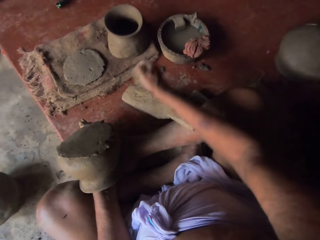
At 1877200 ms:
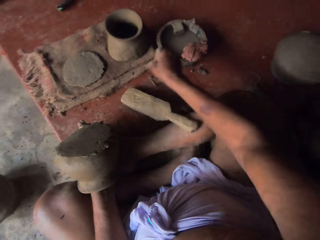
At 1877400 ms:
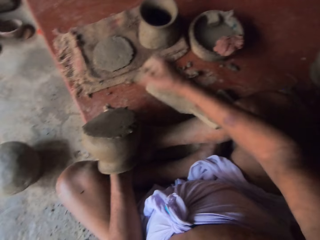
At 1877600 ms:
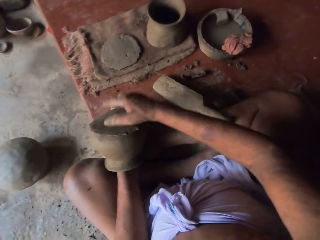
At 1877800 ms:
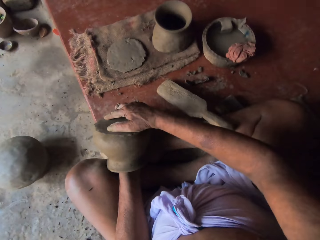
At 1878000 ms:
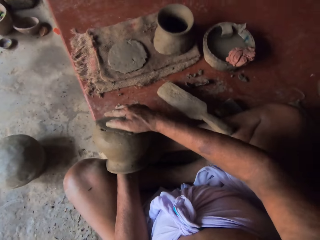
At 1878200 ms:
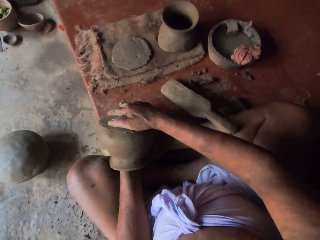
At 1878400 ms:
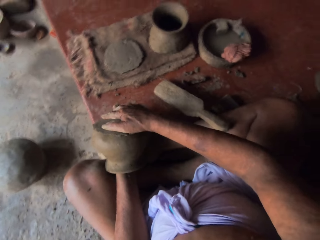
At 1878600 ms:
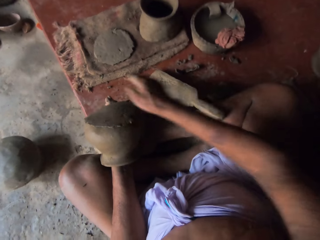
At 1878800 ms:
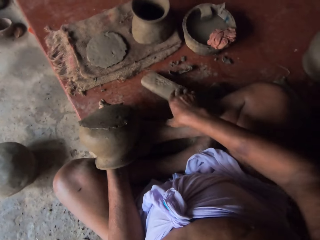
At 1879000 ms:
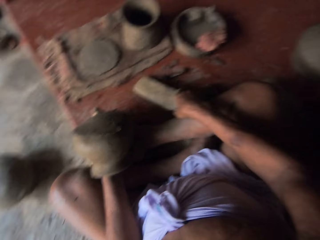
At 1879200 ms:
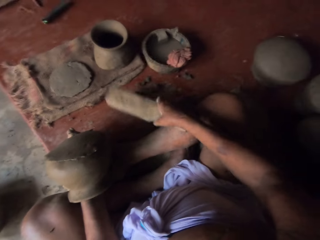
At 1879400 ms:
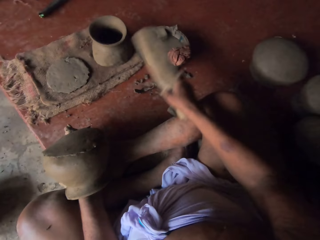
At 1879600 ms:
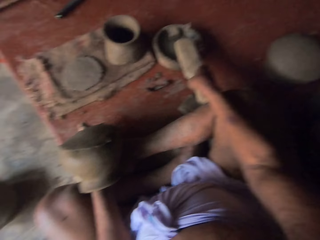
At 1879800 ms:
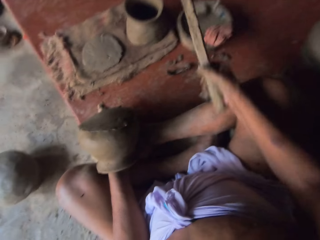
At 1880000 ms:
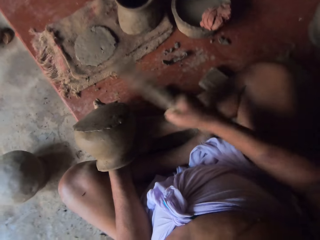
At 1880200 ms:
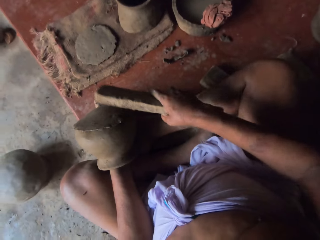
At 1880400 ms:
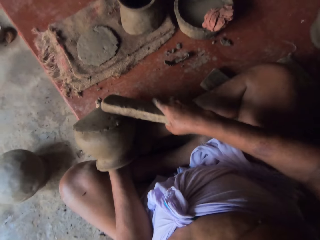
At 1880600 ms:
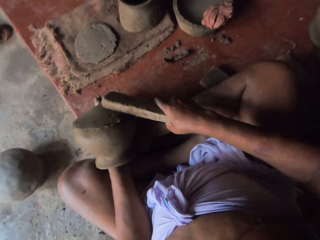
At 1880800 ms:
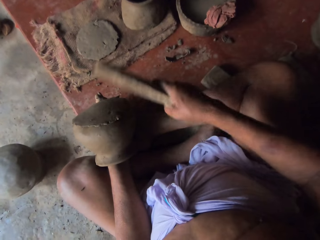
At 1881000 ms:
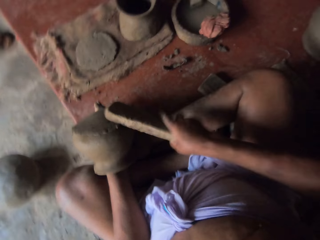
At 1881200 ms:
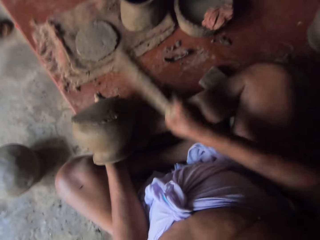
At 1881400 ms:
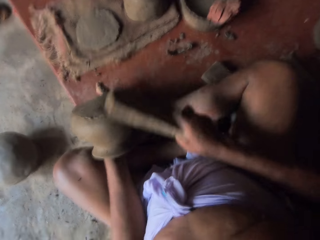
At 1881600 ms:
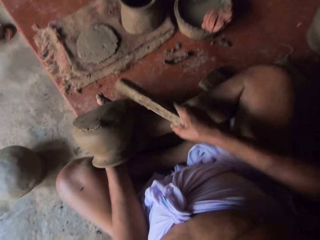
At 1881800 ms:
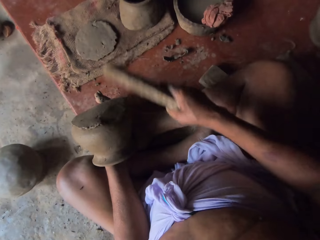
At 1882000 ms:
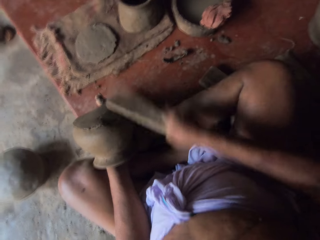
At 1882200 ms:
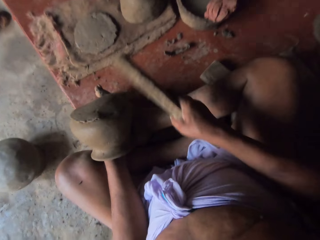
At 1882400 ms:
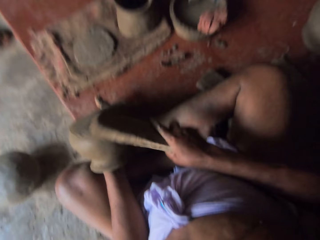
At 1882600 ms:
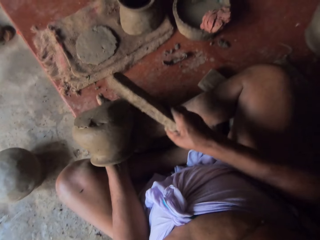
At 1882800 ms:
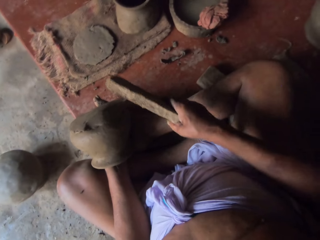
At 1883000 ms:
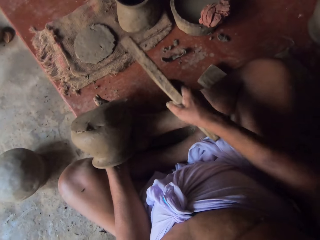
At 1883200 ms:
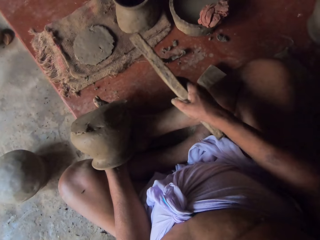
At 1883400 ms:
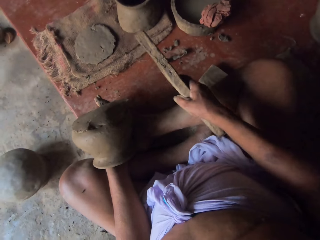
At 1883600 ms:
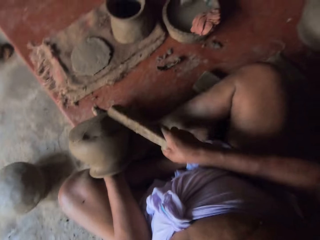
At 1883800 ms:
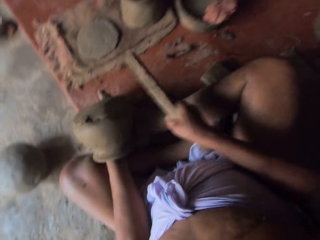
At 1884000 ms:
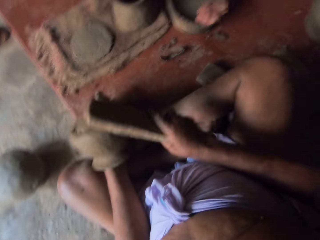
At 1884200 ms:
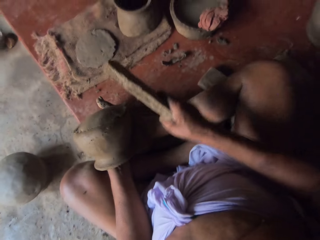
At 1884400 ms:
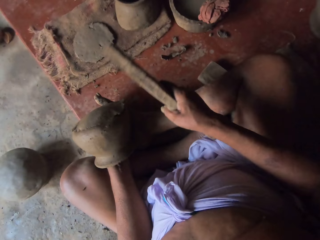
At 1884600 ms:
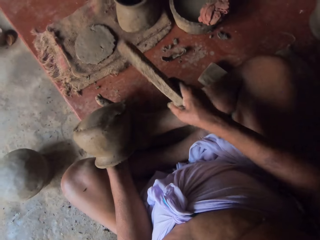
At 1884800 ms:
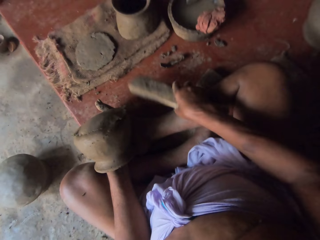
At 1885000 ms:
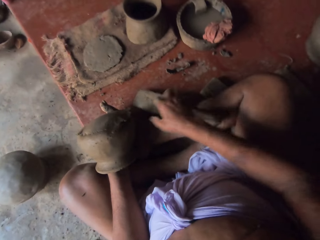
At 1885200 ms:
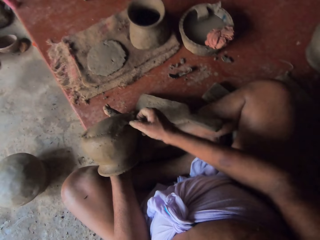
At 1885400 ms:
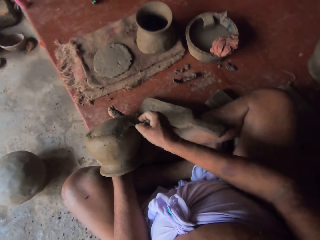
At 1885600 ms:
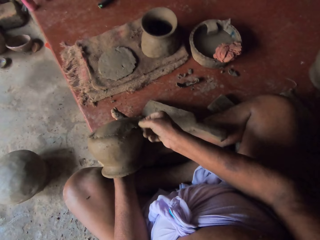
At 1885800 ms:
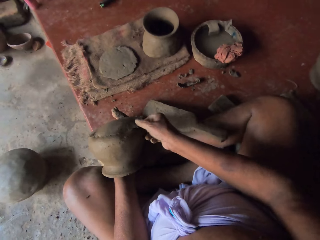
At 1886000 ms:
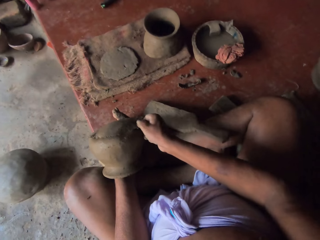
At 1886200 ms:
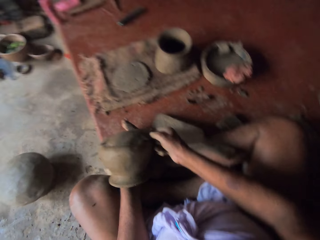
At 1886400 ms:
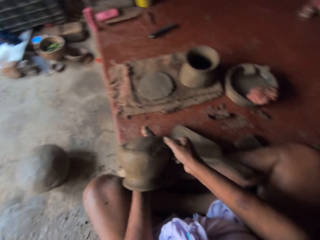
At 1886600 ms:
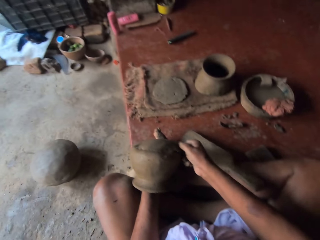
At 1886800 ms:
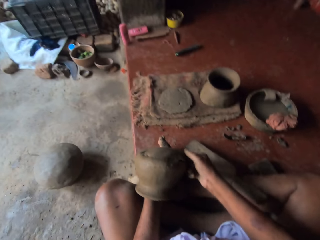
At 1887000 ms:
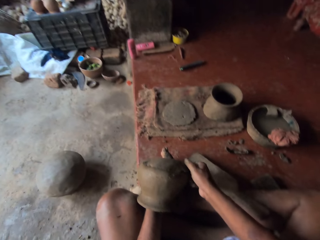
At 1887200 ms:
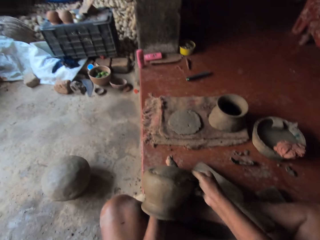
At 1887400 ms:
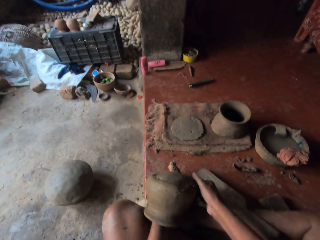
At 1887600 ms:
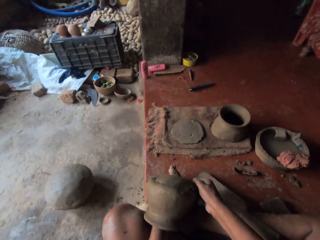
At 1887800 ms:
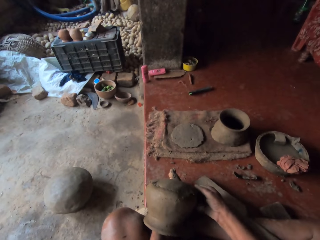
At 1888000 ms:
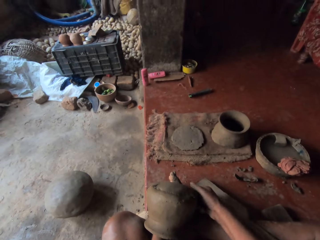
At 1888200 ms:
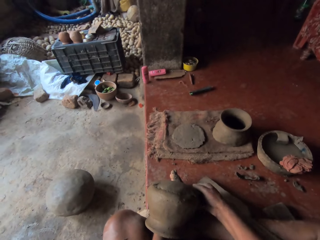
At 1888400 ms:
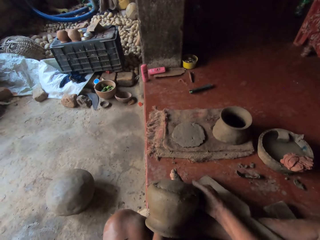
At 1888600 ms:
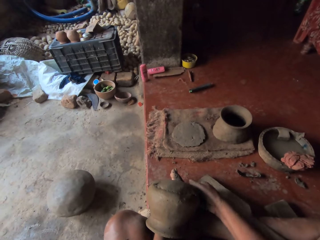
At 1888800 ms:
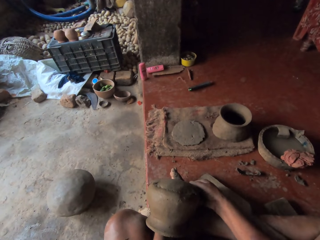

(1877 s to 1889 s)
The camera wearer picks up a wood potter's rib. They hit the potter's rib on a cloth. They shape a clay pot with the potter's rib. They drop the wood potter's rib on the floor. They remove excess clay on the pot. They shape the clay pot.

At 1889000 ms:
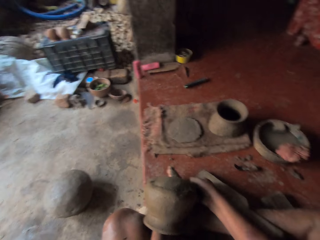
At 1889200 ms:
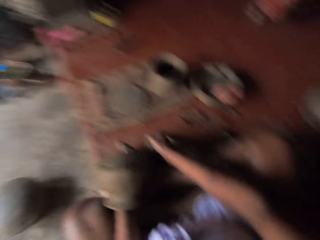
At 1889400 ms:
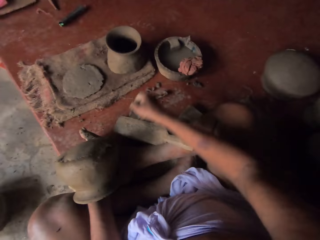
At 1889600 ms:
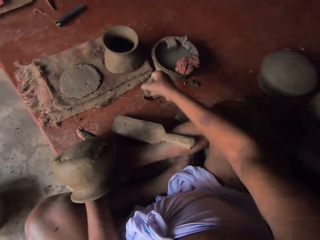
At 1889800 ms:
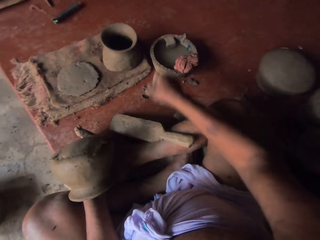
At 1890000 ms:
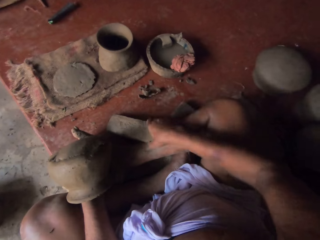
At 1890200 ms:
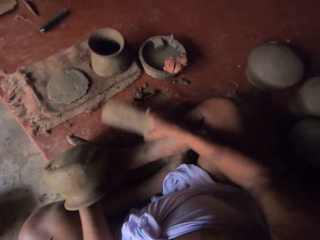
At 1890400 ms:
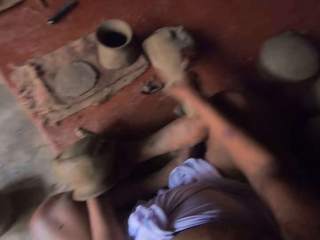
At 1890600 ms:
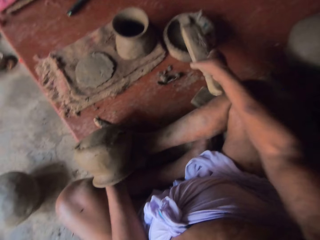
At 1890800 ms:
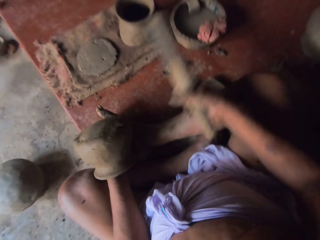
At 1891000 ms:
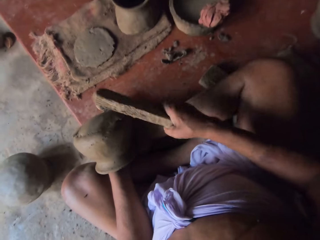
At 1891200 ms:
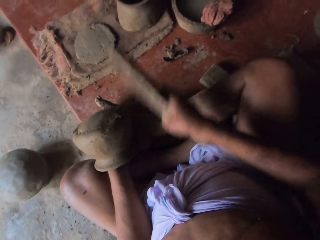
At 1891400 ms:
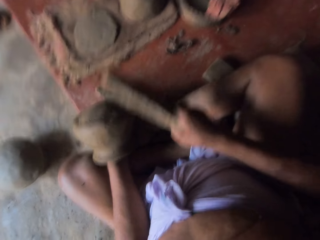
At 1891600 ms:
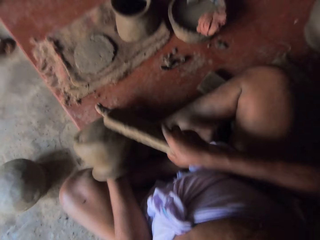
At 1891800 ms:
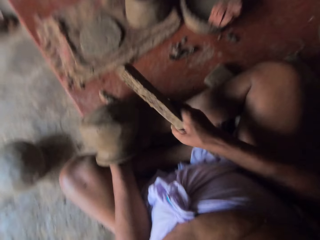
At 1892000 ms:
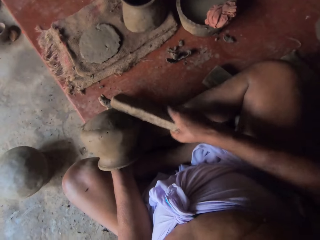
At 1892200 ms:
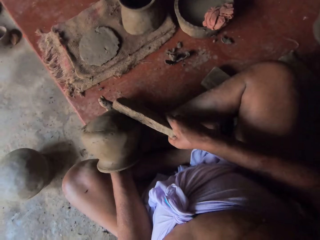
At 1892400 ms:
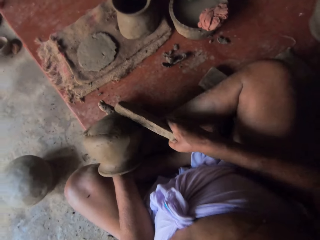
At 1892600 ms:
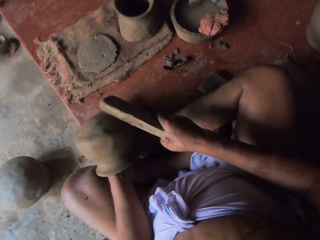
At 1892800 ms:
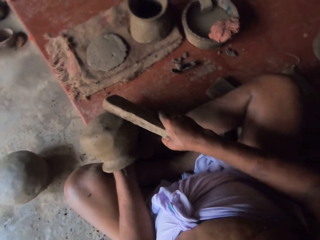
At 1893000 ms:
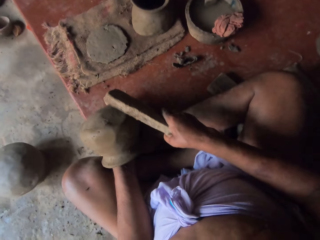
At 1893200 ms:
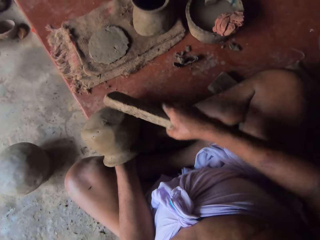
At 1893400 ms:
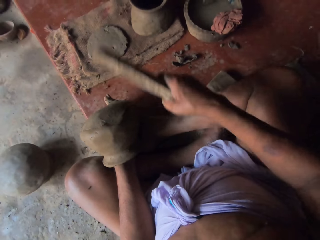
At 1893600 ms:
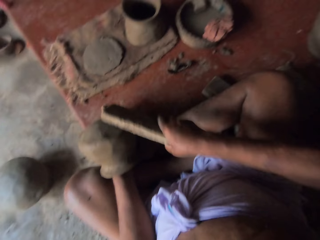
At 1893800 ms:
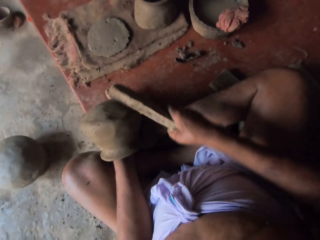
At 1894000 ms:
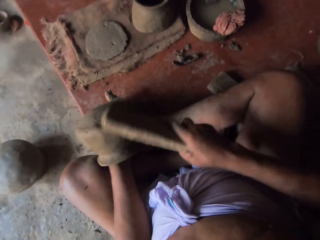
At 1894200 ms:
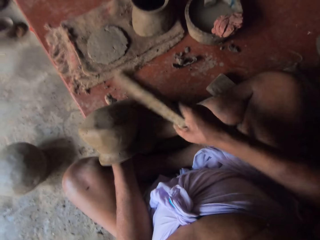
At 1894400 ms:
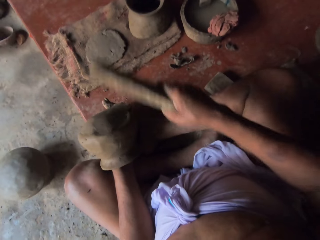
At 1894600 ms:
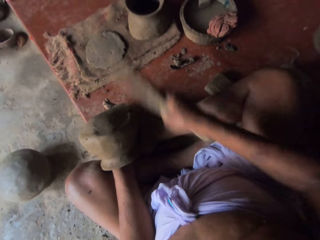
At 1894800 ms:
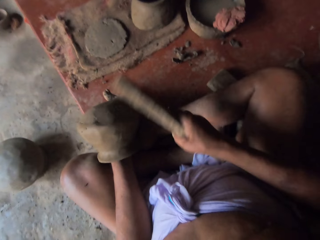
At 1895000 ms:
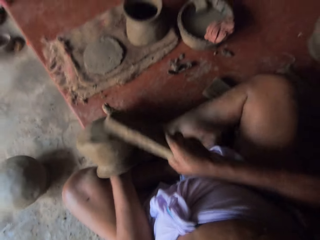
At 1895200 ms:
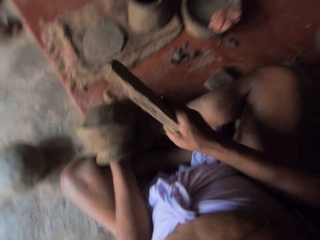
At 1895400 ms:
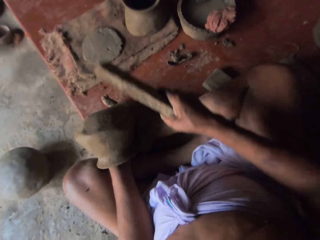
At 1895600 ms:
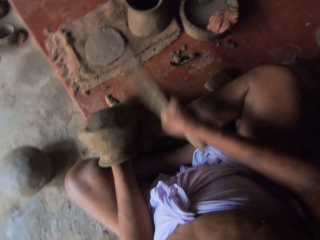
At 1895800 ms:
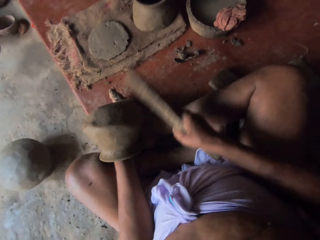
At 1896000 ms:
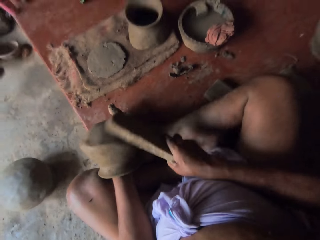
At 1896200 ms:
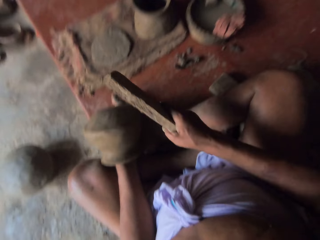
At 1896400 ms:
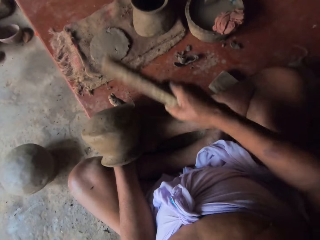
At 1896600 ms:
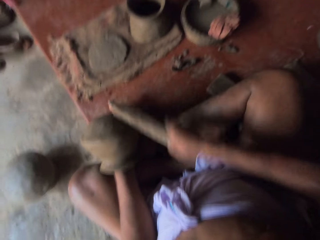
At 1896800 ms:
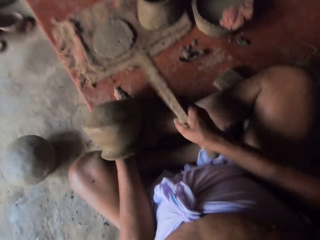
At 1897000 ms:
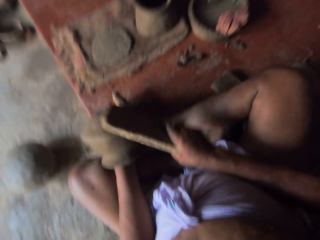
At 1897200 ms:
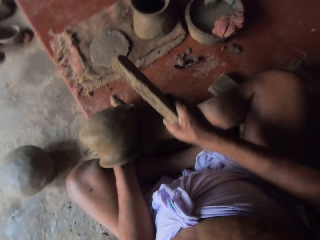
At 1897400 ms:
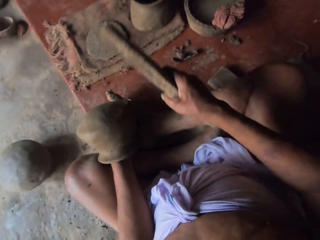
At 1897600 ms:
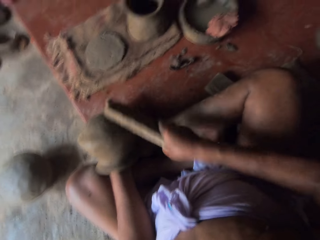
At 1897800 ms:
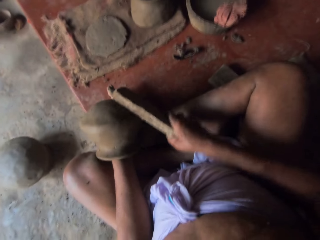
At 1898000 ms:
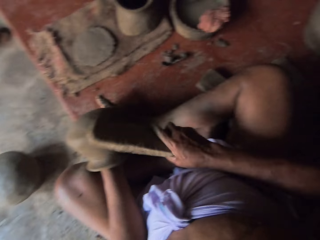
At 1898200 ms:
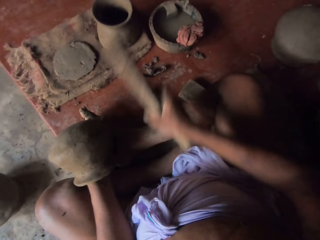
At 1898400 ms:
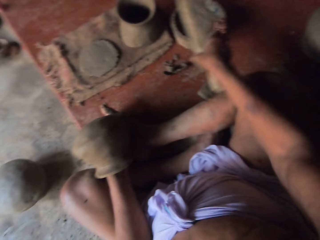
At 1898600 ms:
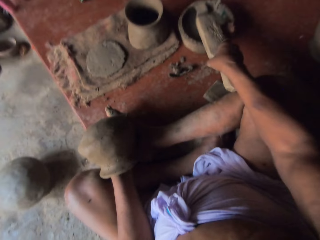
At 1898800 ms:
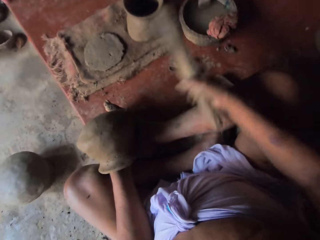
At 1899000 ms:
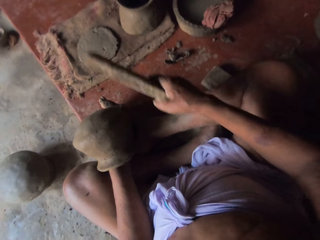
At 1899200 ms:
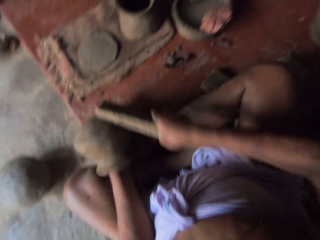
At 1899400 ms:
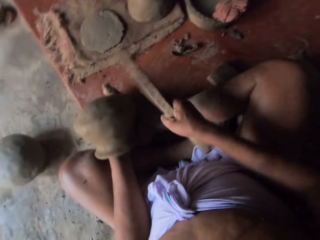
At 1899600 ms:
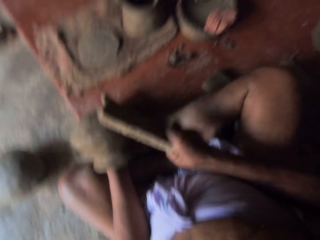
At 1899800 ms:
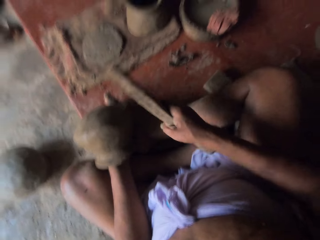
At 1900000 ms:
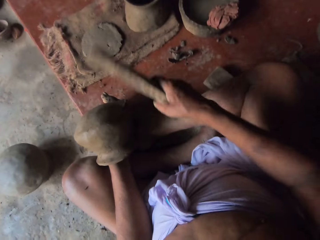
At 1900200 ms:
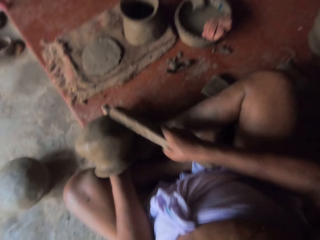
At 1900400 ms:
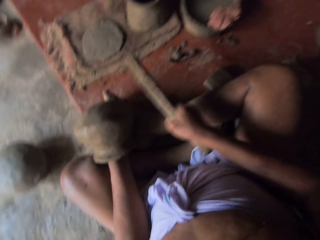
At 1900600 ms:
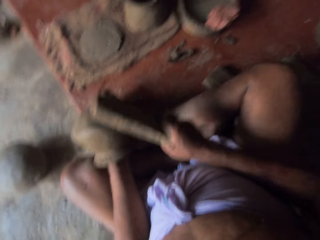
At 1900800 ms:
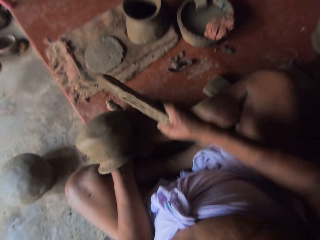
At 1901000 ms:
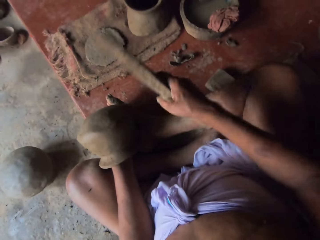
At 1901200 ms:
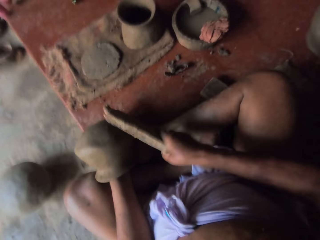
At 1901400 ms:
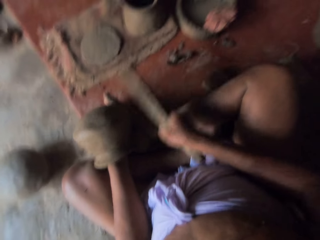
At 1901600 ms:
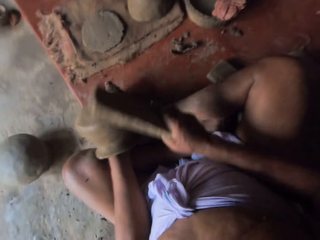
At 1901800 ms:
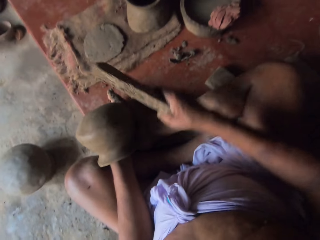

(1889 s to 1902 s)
The camera wearer drops clay pieces on the floor. They pick up a wood potter's rib. They hit the potter's rib on a cloth. They shape the clay pot with the potter's rib.
